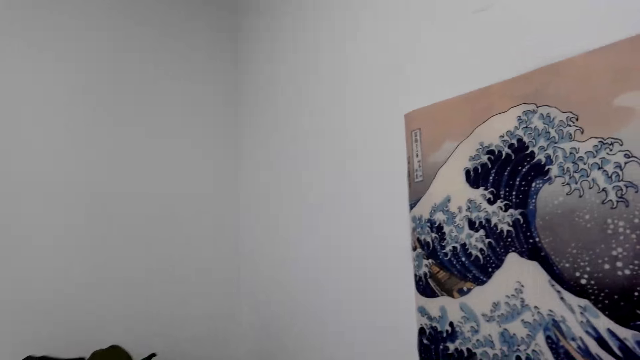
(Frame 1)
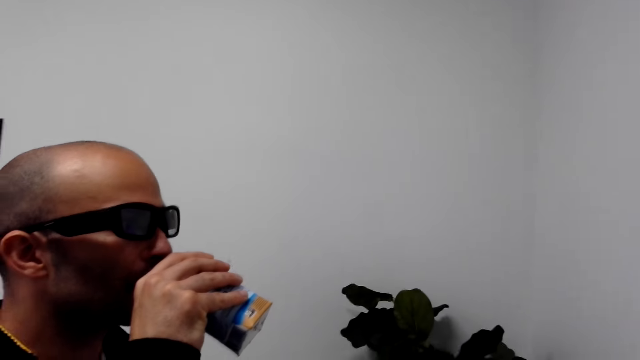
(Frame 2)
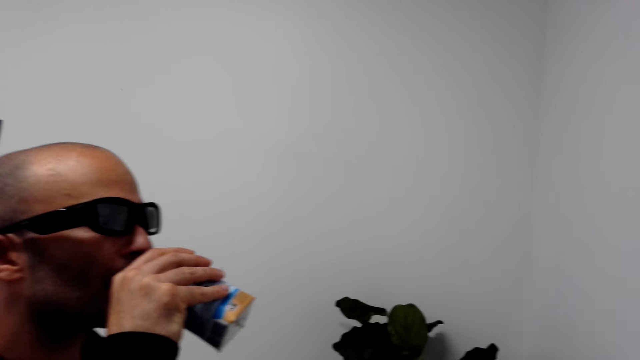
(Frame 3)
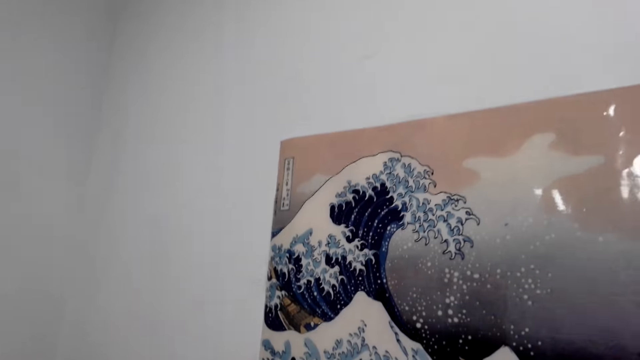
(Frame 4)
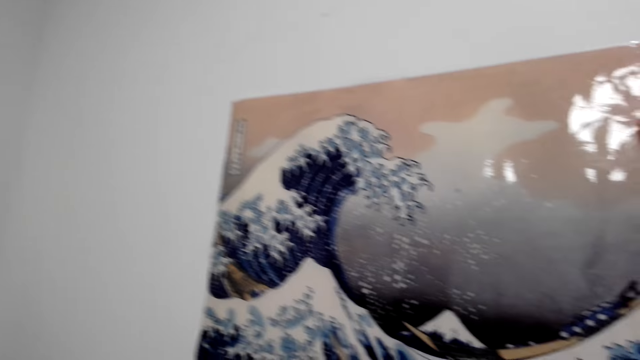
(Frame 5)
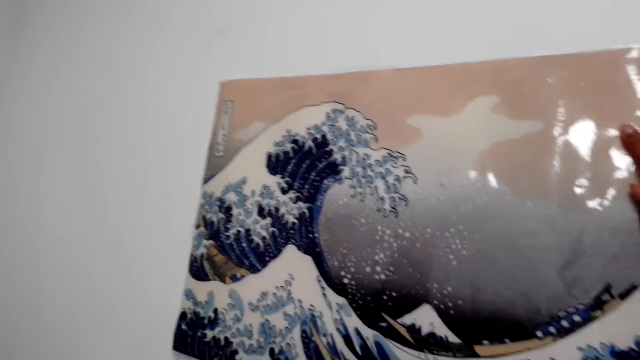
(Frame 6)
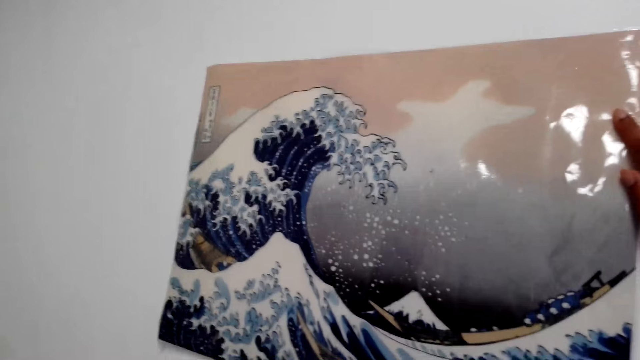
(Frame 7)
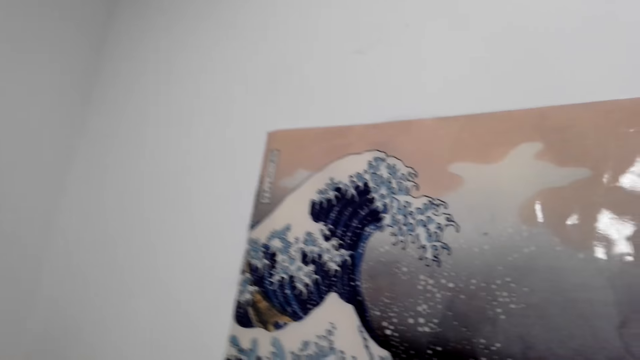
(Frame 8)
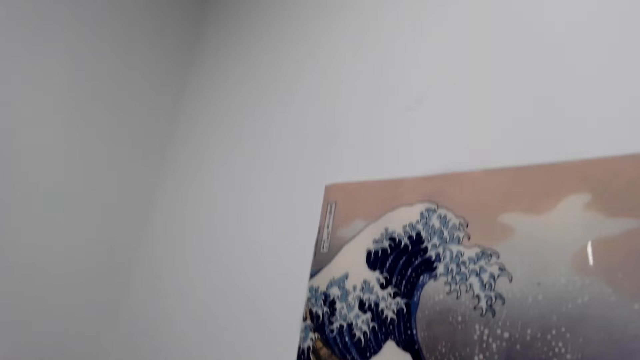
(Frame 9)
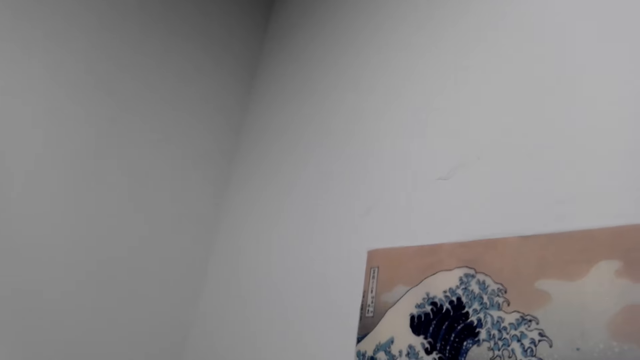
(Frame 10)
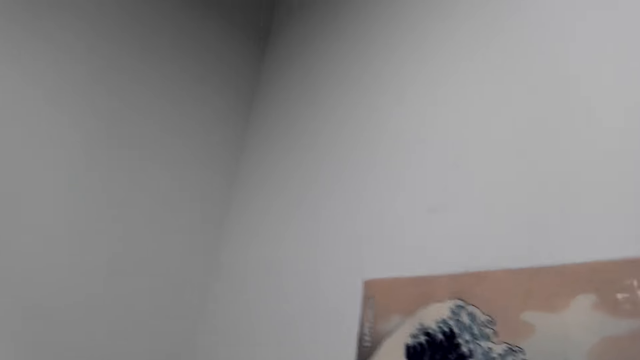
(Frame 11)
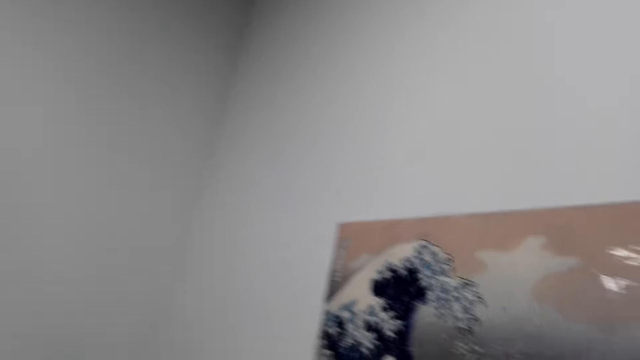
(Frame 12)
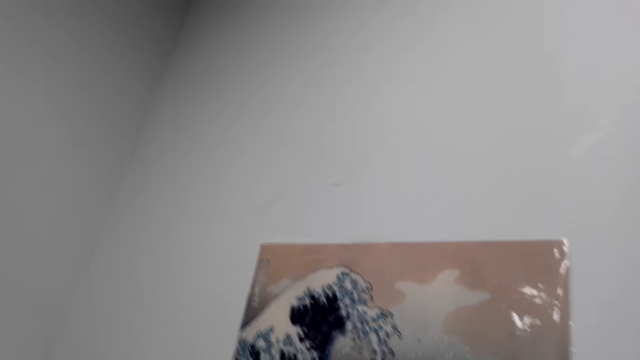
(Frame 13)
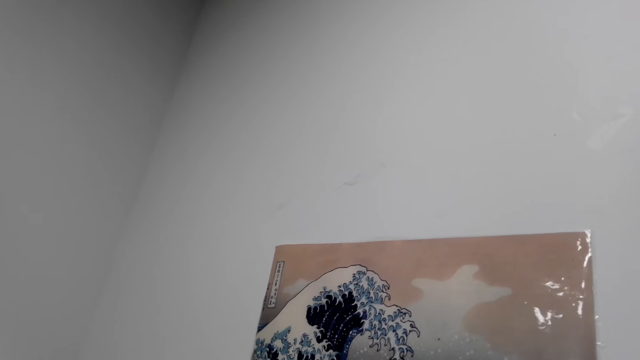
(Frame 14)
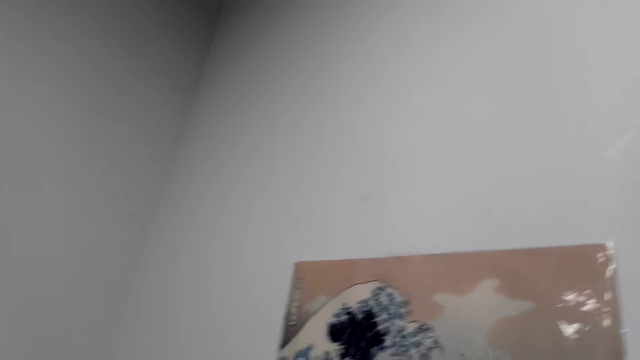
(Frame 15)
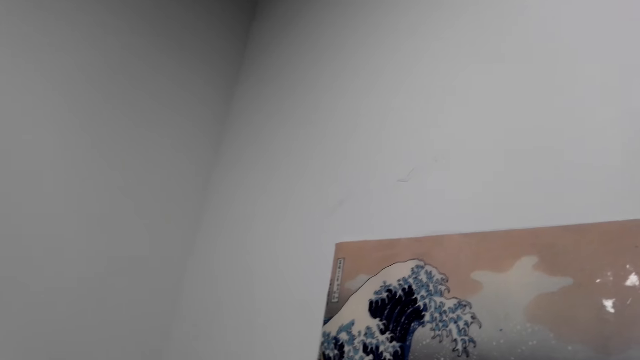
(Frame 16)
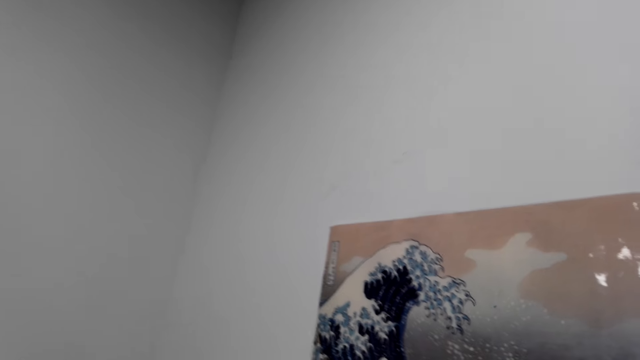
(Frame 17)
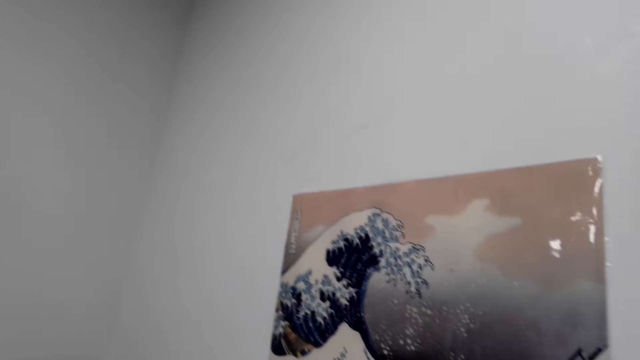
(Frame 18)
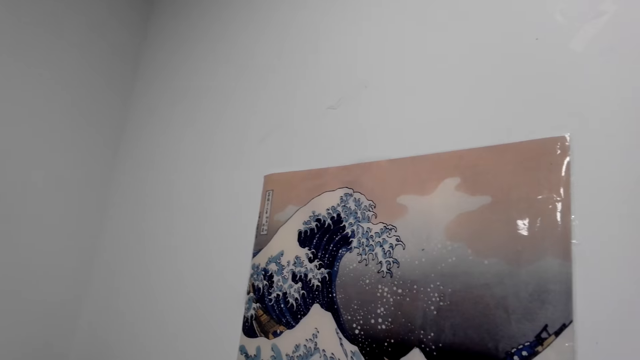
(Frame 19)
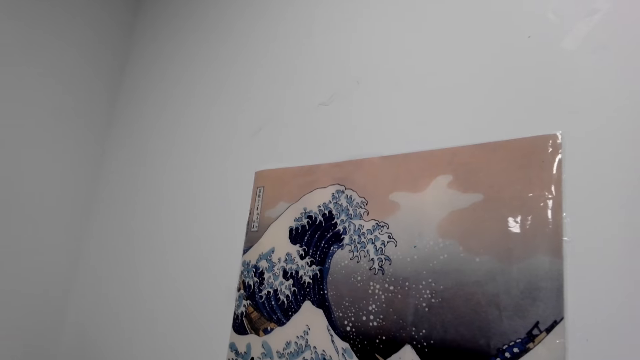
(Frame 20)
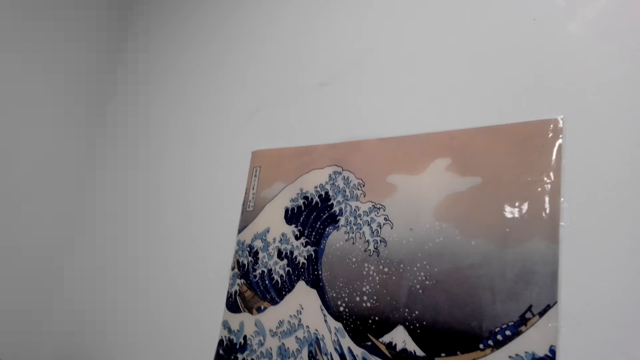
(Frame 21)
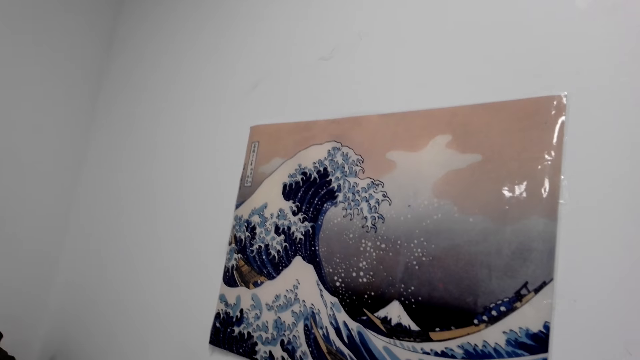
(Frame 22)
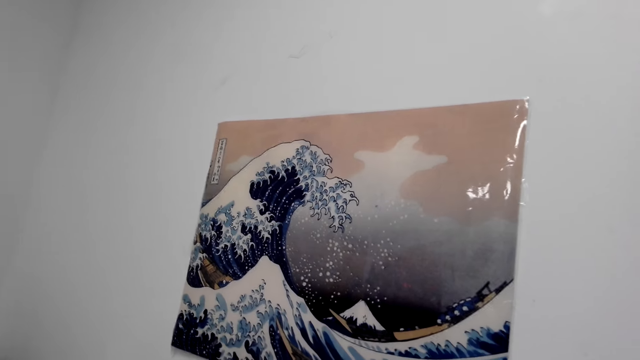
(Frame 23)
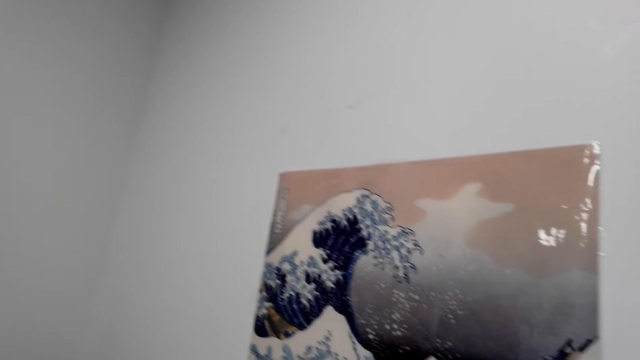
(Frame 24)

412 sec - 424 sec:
A person drinks something in the box. The camera wearer rests the hand on the wall. They move the hand on the wall. They look around.

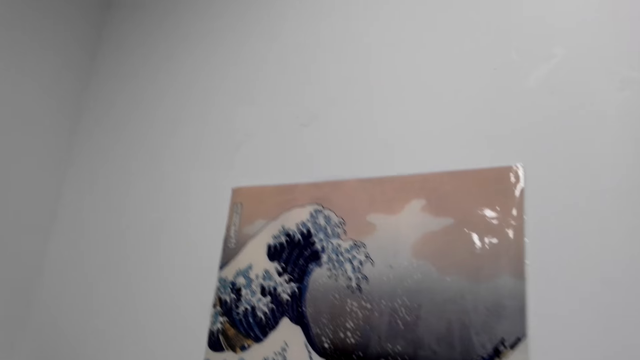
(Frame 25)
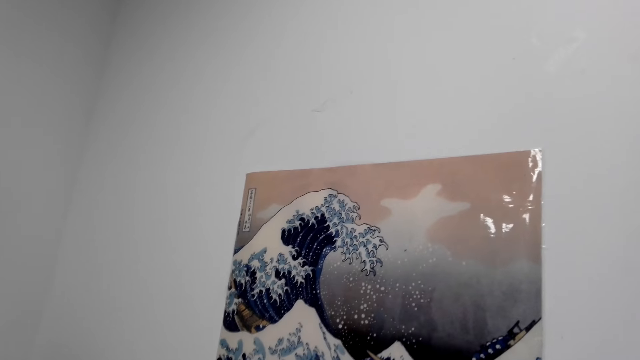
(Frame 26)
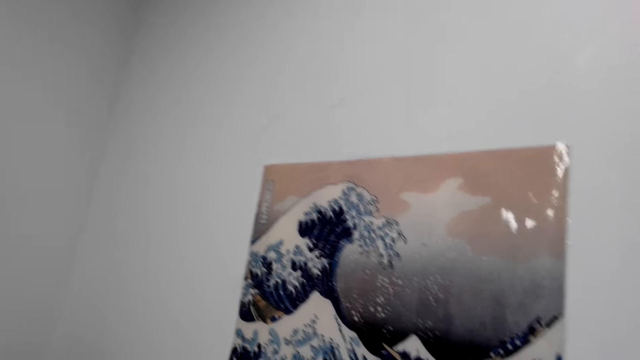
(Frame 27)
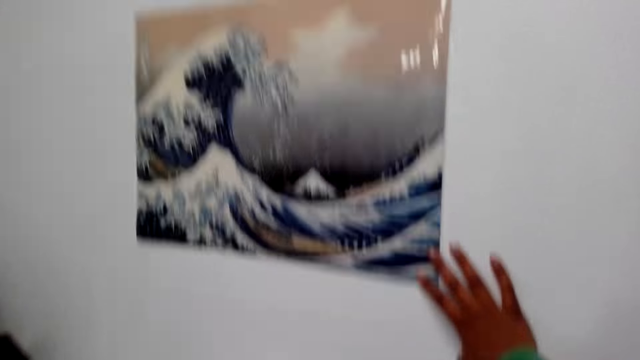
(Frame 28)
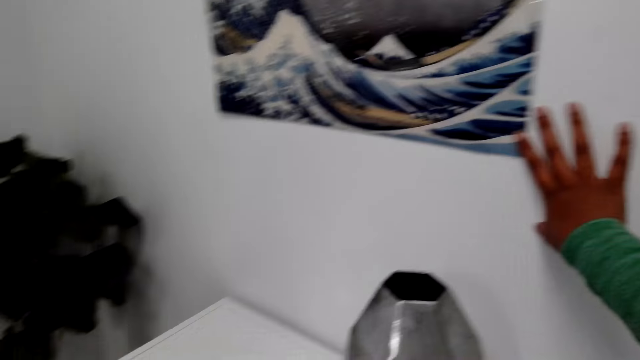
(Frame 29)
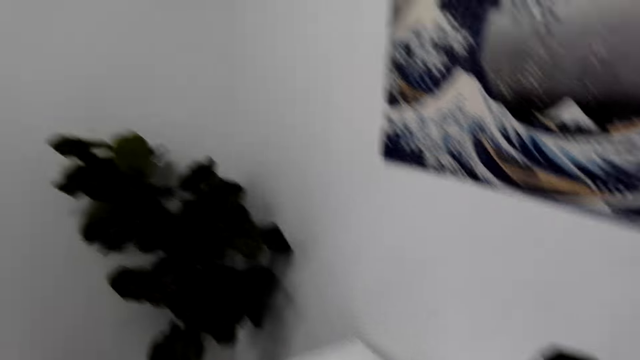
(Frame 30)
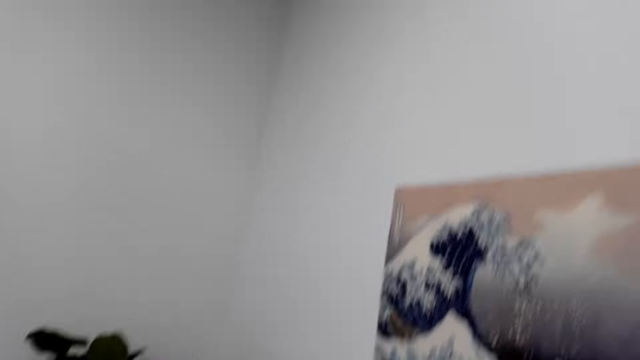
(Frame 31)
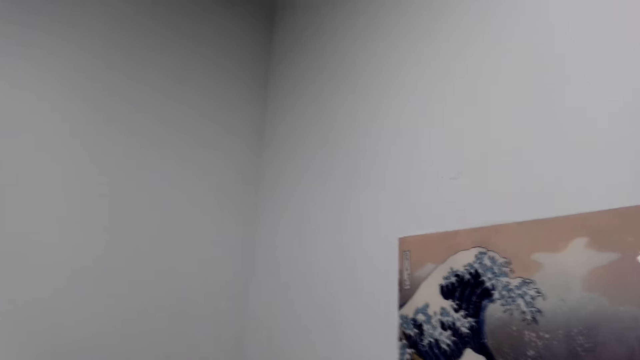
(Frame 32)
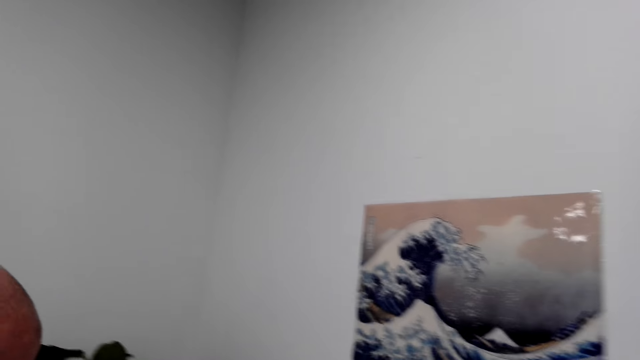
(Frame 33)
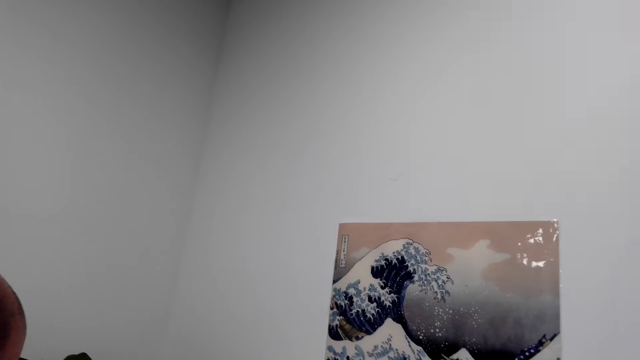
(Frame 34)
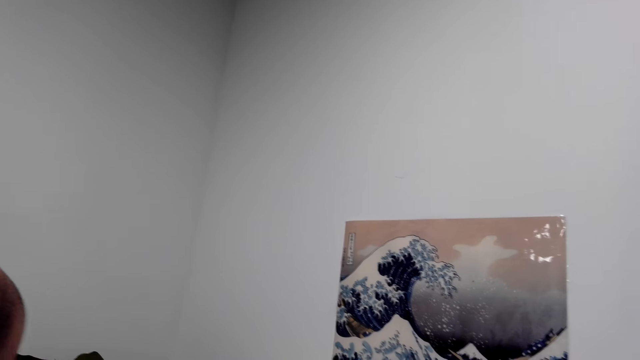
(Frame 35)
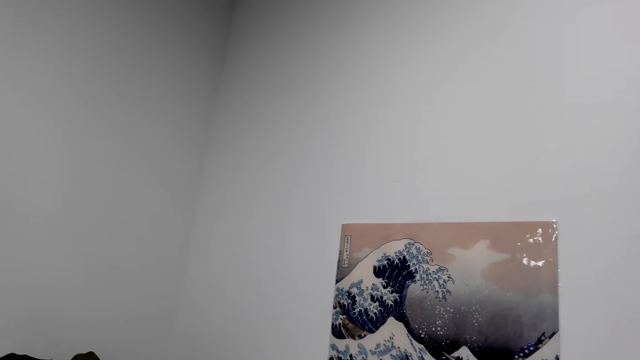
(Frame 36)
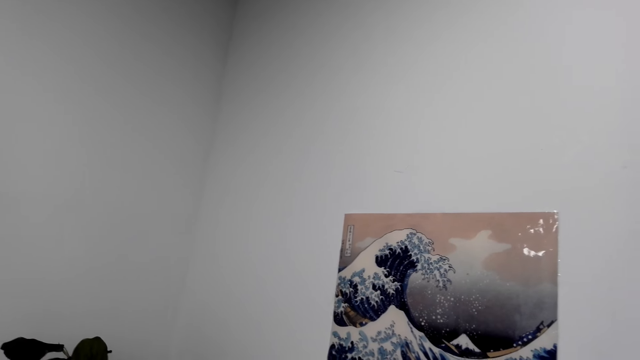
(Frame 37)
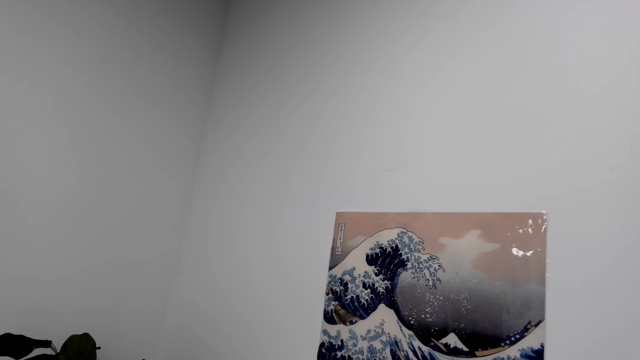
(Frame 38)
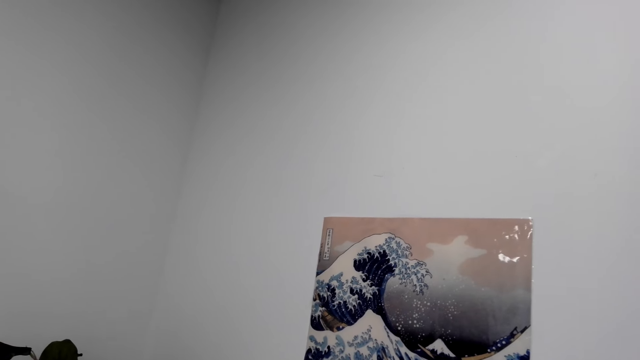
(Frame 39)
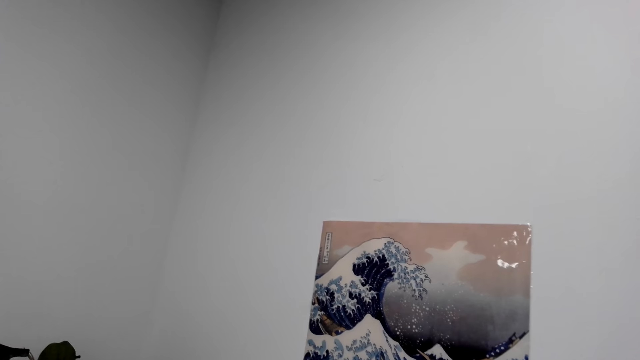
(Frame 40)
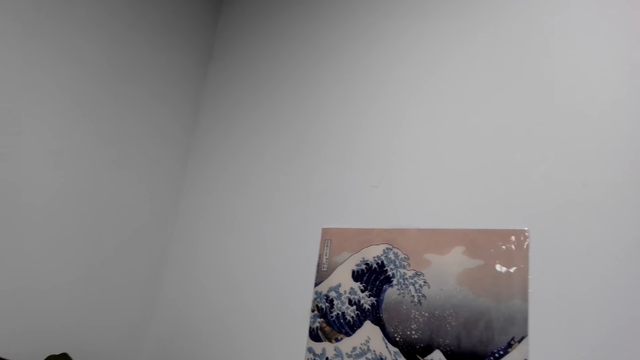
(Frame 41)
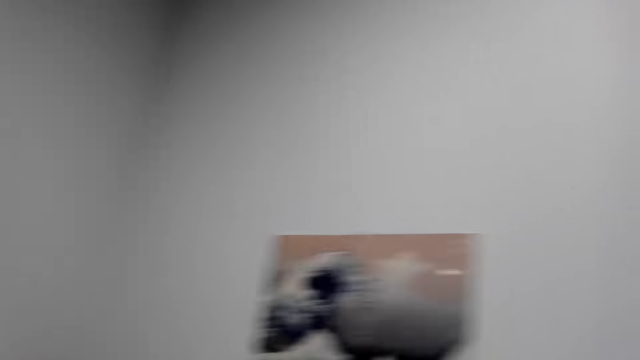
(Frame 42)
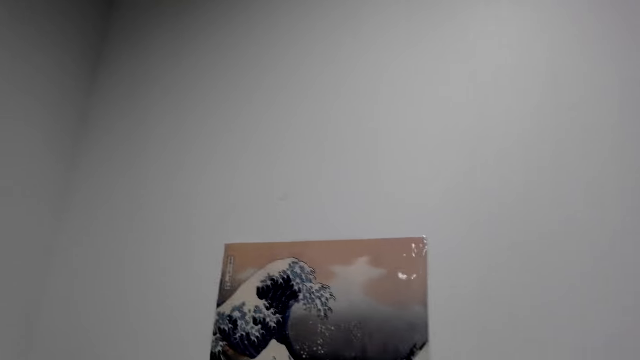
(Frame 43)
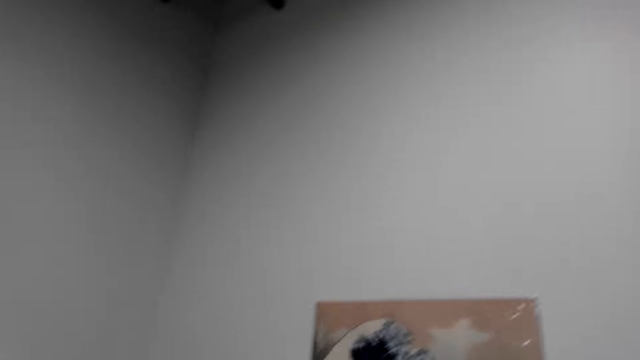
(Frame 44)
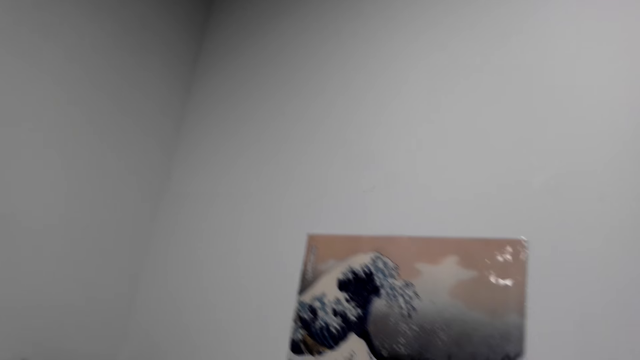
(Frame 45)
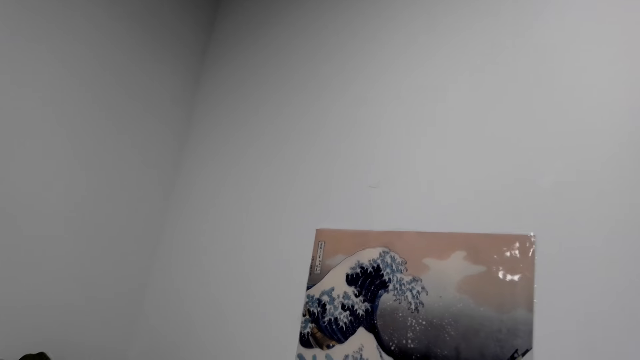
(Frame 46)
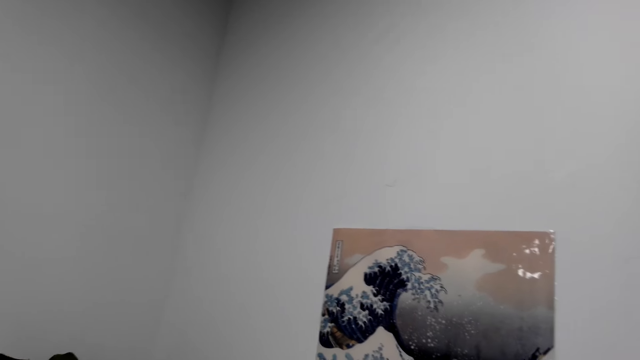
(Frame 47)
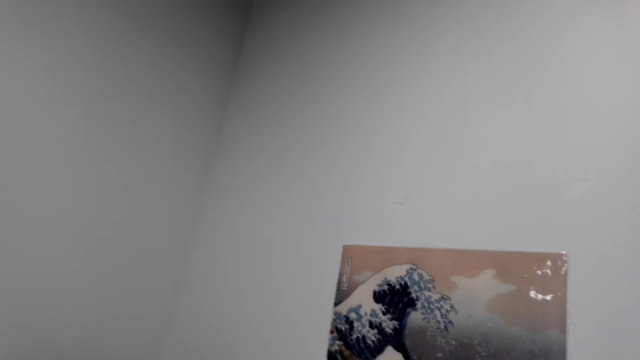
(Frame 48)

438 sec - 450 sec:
The camera wearer touches the wallpaper. They move the hand on the wall canvas. A person stares at the wall canvas. The camera wearer looks around.
